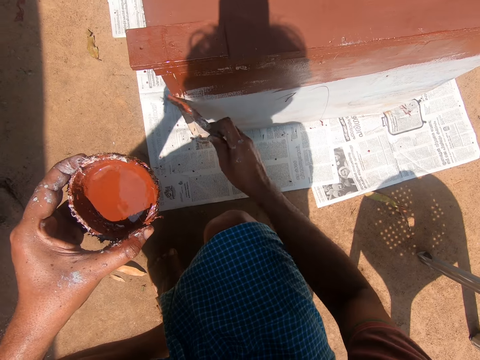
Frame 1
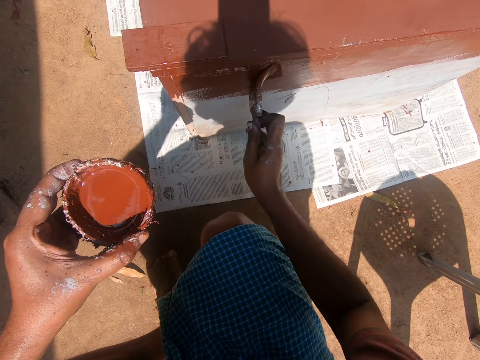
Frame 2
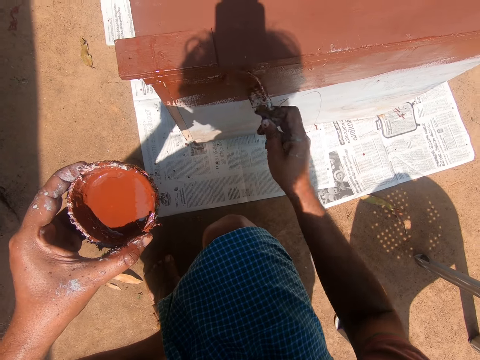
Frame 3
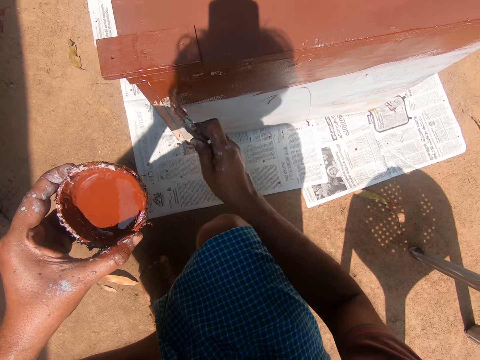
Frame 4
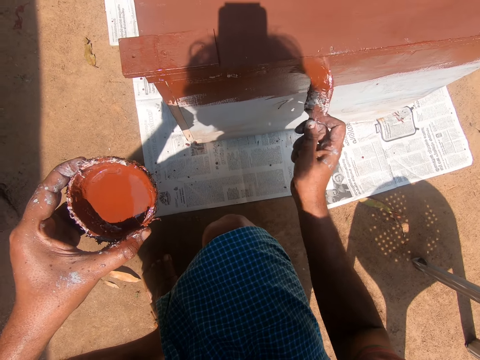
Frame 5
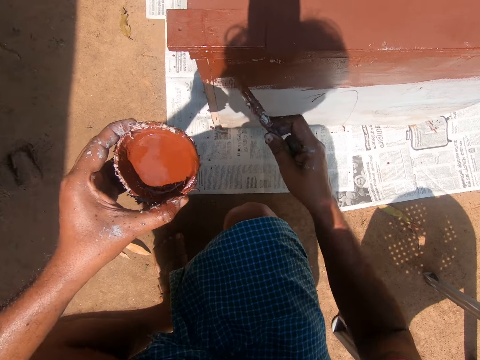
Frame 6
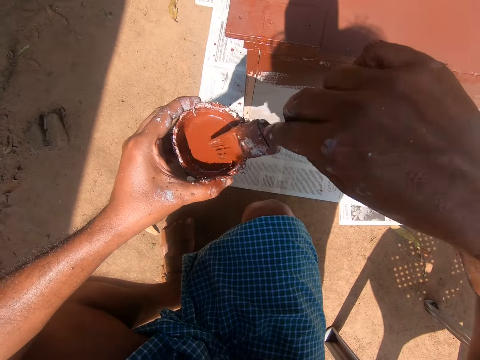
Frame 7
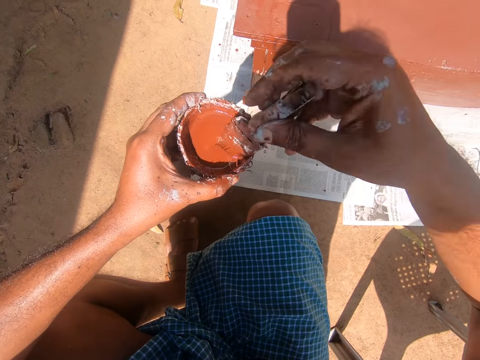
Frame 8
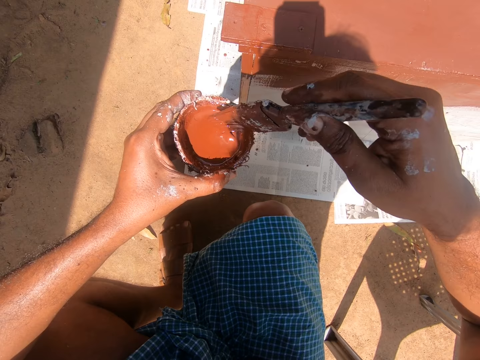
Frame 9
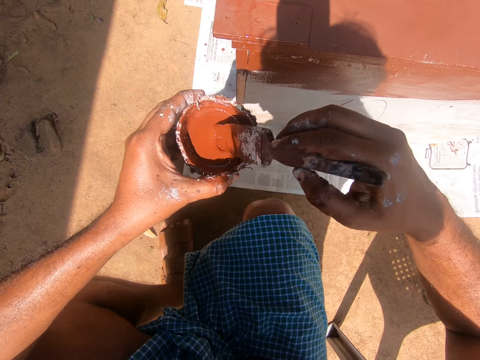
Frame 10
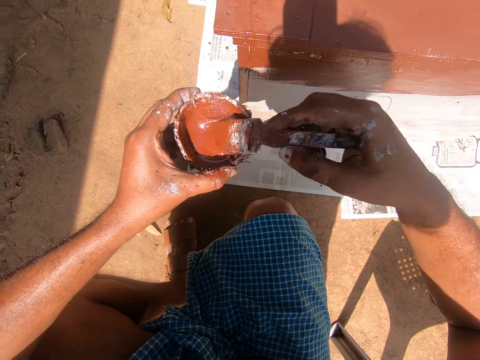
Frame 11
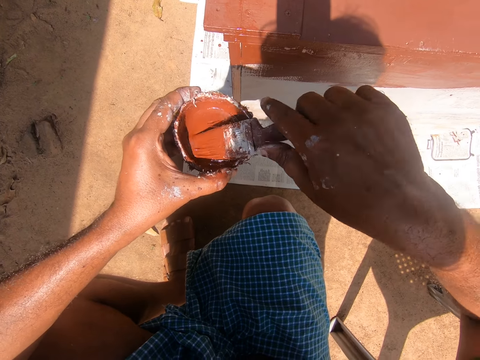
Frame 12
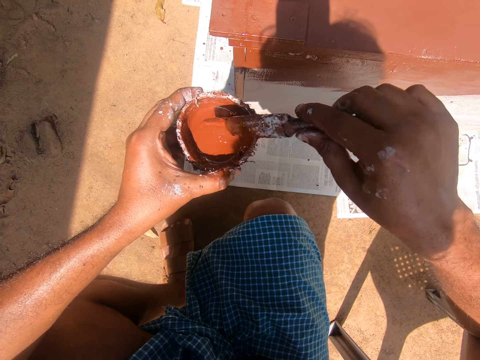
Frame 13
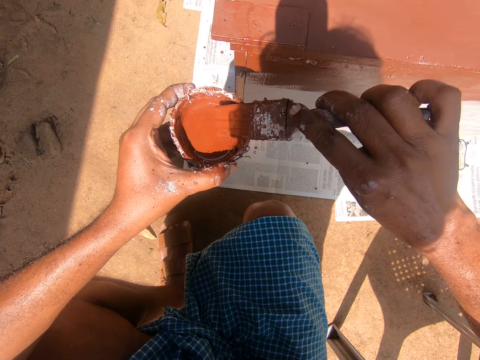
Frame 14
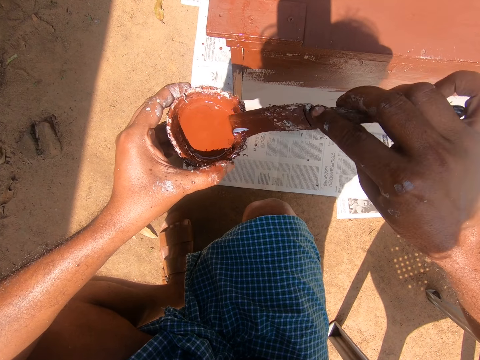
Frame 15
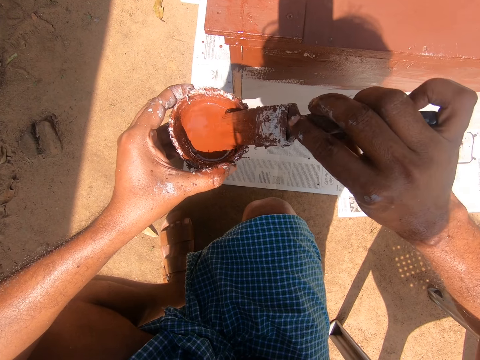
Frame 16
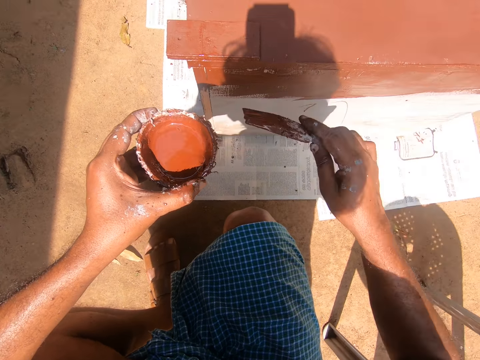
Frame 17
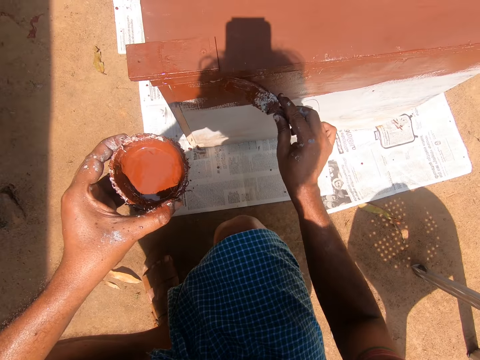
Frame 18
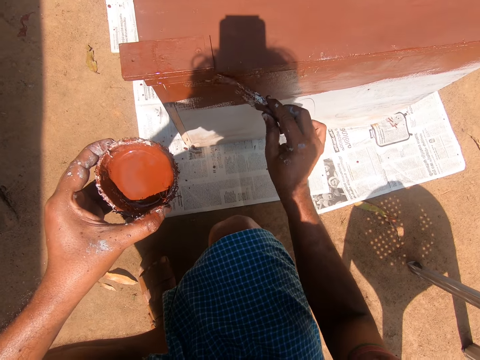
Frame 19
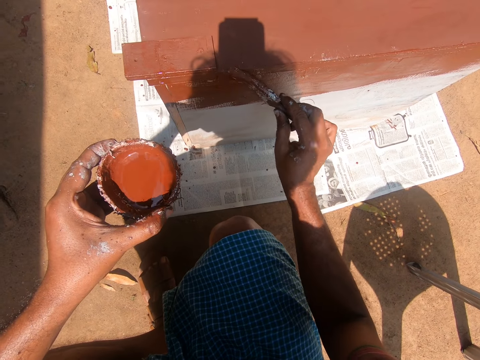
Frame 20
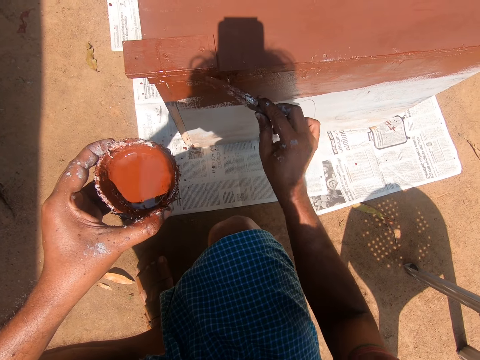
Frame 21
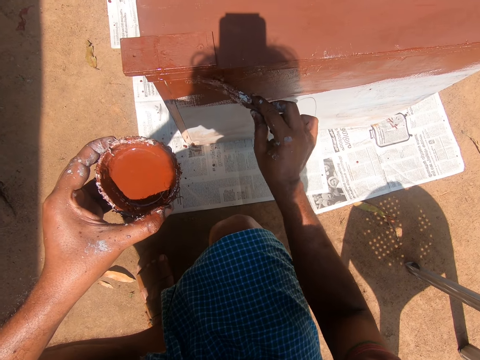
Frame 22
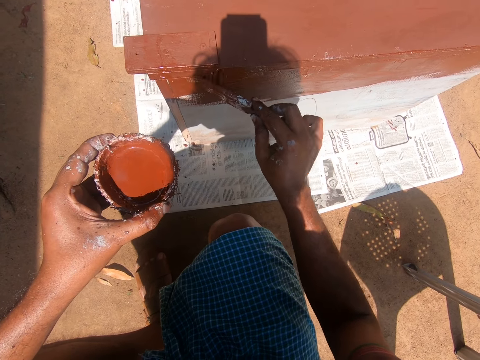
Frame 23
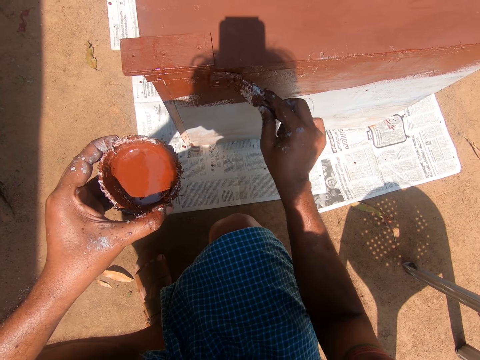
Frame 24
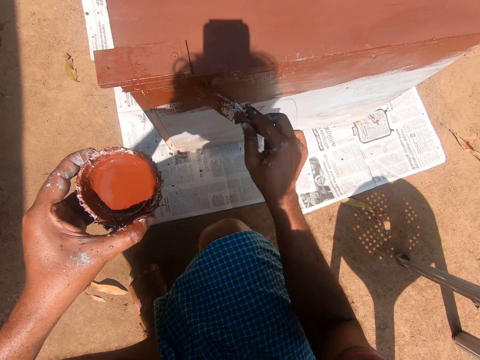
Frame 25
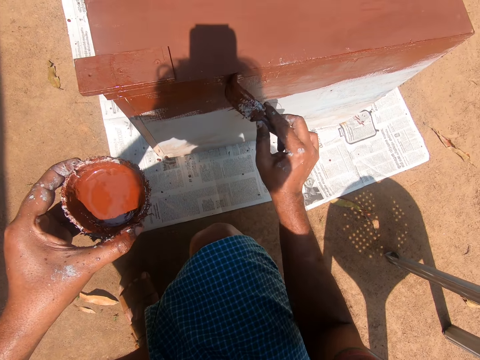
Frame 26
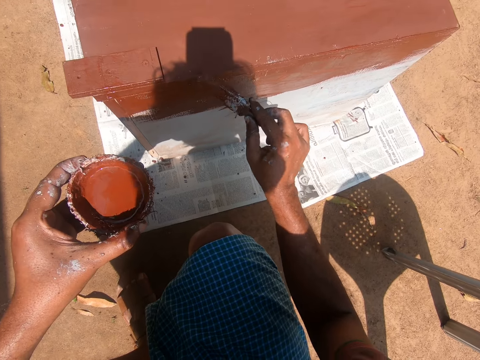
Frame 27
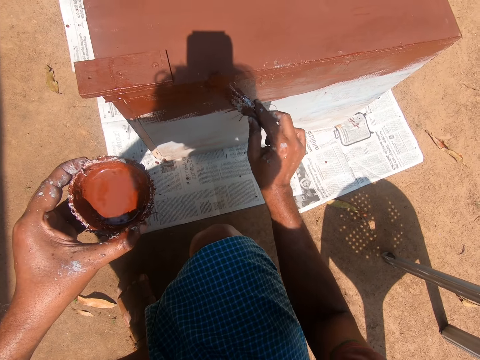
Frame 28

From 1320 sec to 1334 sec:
The camera wearer dips the paint brush into the container of paint. They paint the cupboard with the paint brush.

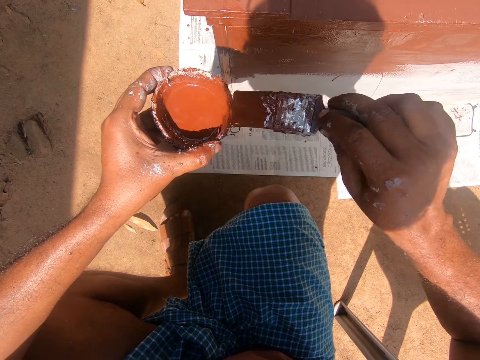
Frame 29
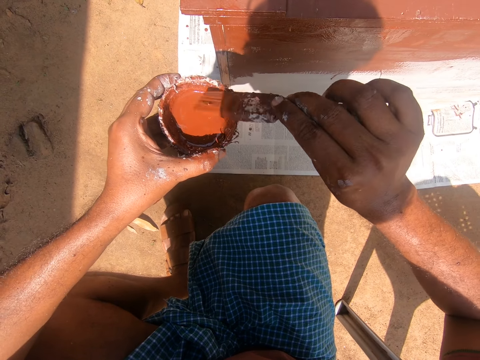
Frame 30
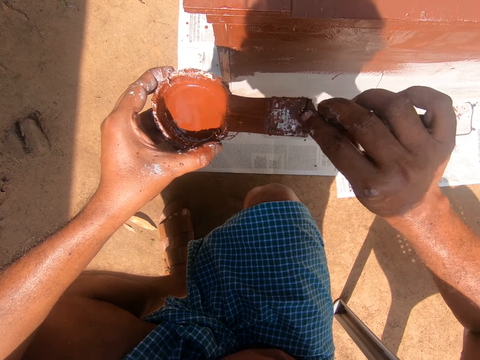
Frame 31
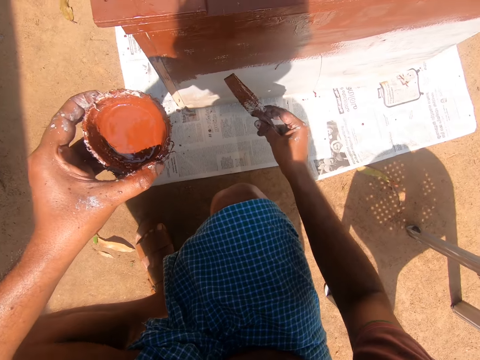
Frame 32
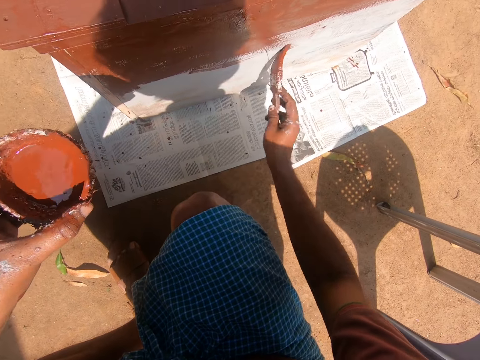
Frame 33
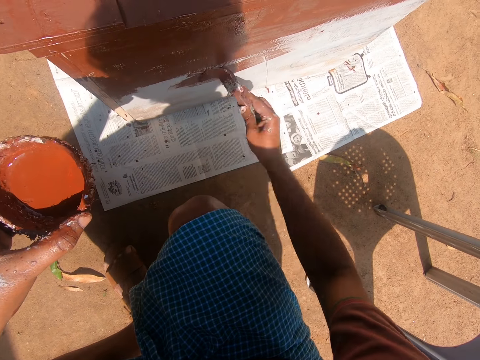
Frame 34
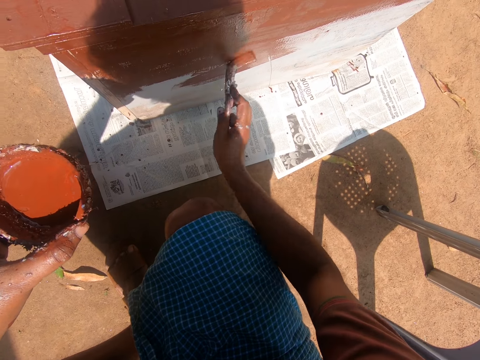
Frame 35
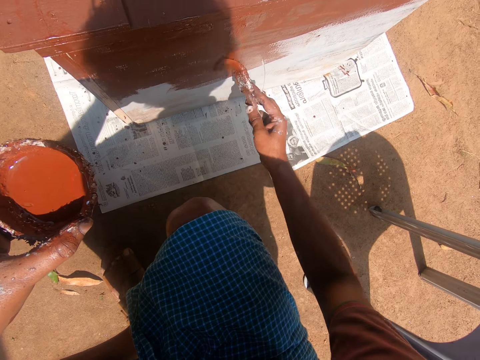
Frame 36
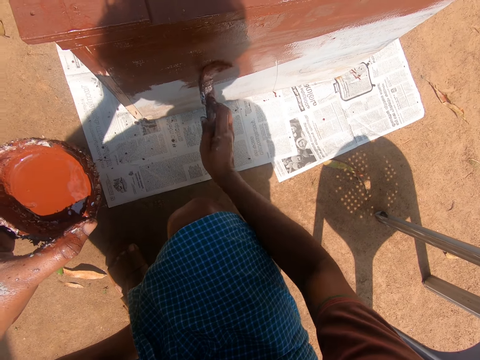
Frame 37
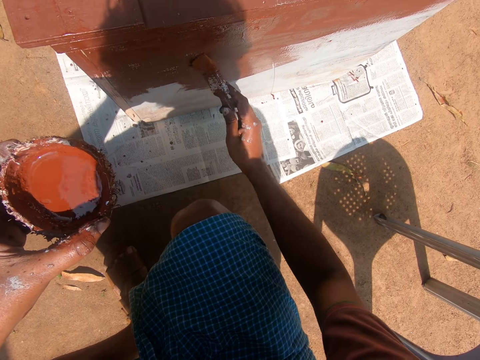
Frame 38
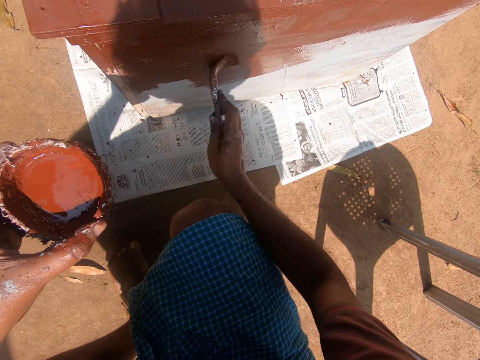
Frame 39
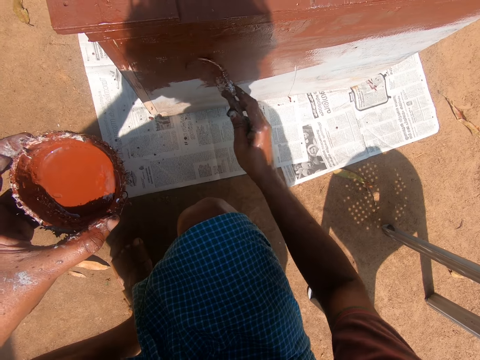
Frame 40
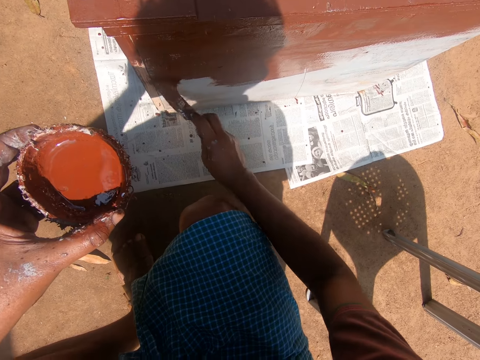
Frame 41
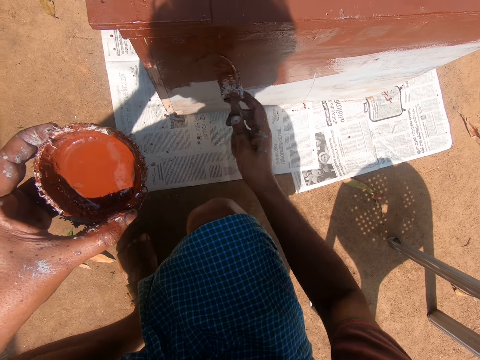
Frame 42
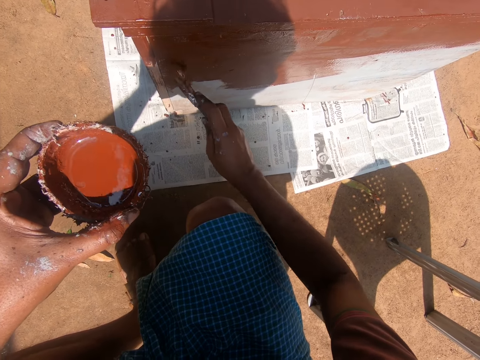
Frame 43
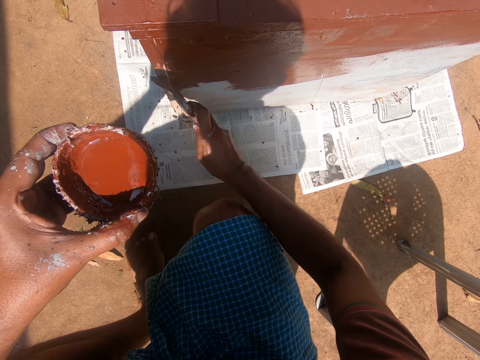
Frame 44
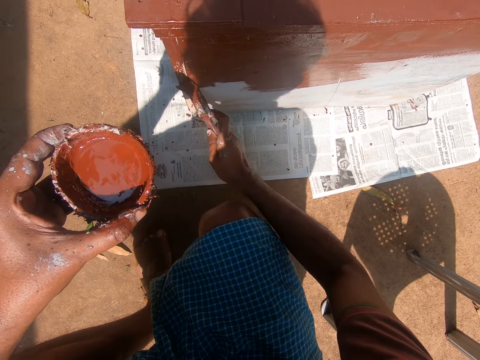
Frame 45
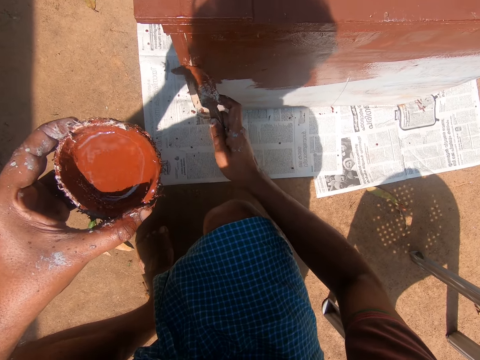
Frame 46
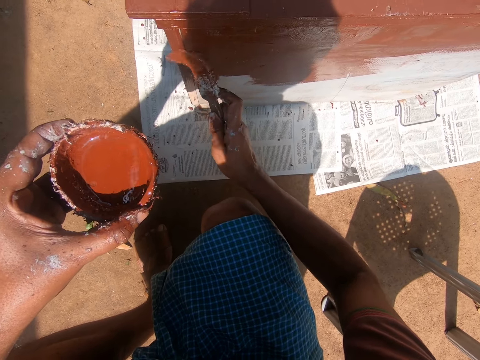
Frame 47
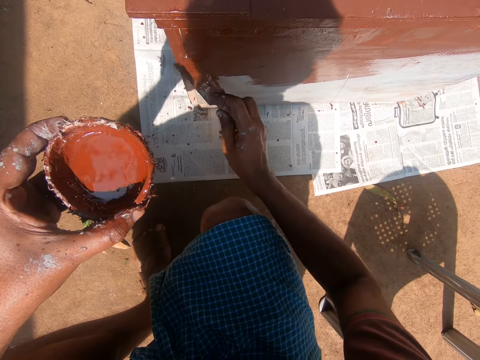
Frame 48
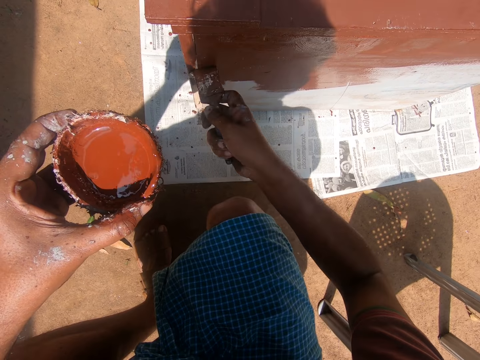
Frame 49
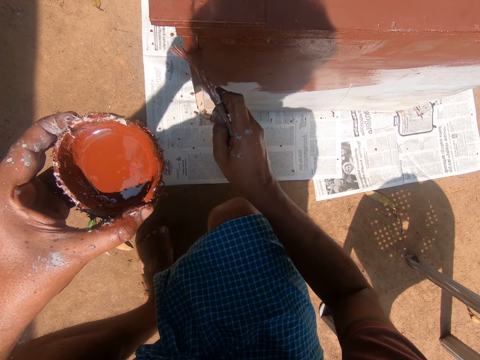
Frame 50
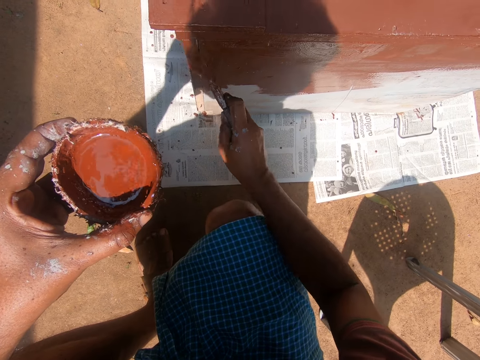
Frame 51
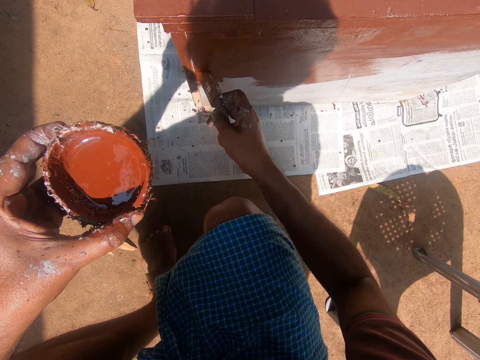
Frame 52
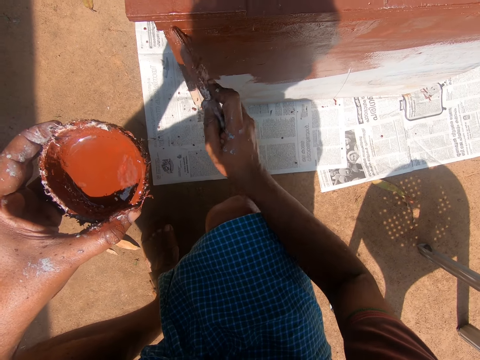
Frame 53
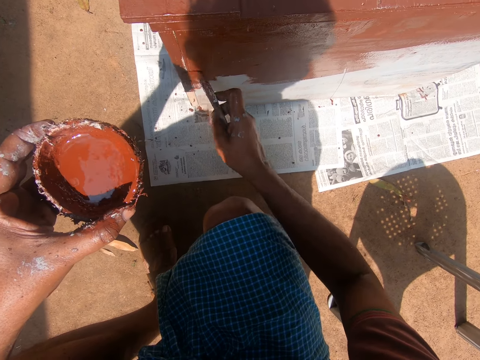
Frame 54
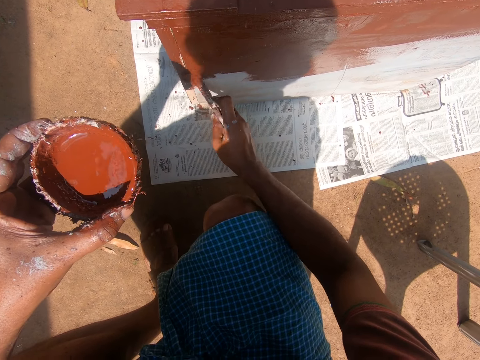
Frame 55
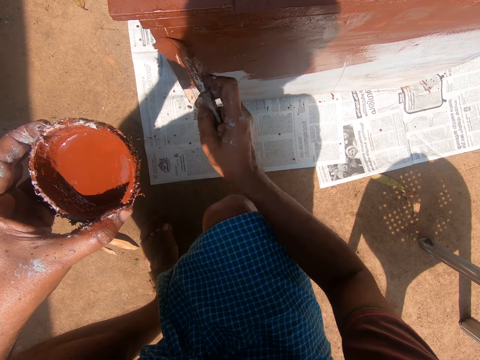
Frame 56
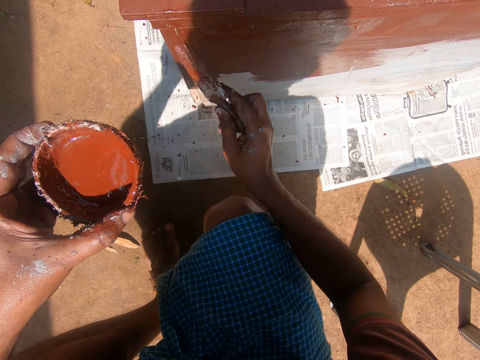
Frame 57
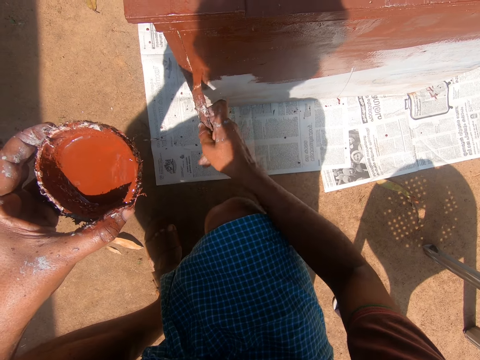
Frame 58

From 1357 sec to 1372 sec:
The camera wearer paints the cupboard with the paint brush.
